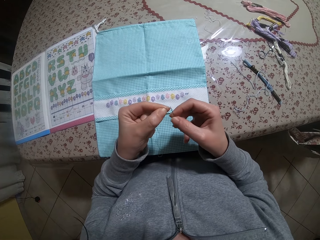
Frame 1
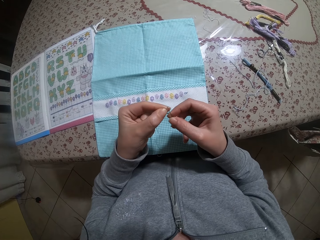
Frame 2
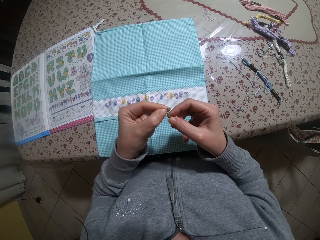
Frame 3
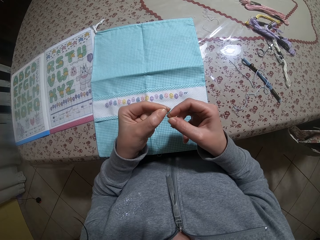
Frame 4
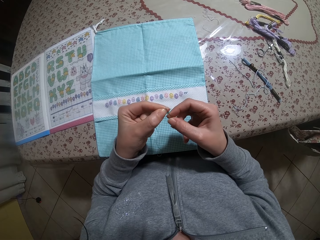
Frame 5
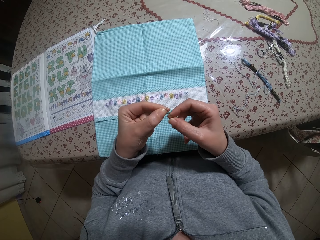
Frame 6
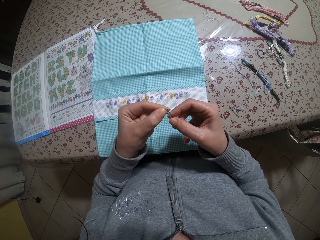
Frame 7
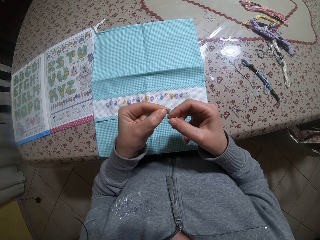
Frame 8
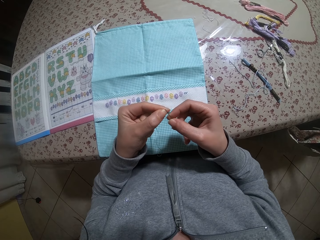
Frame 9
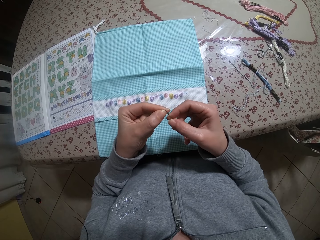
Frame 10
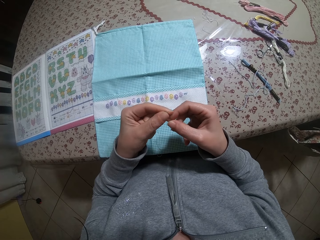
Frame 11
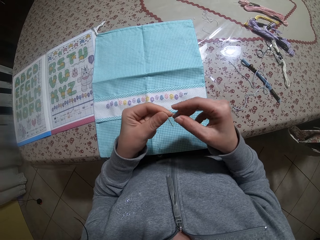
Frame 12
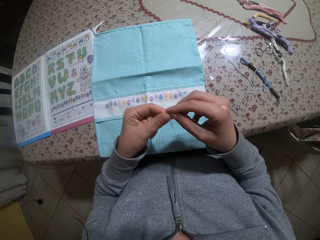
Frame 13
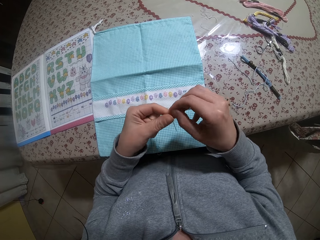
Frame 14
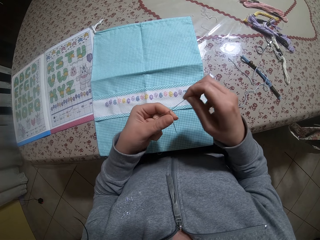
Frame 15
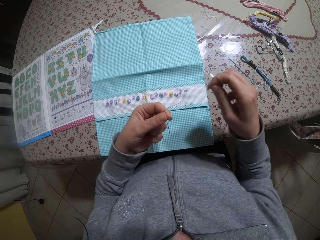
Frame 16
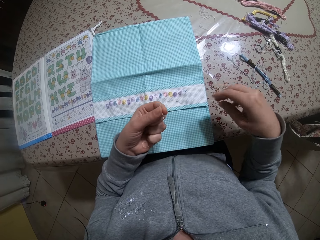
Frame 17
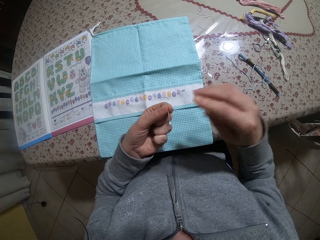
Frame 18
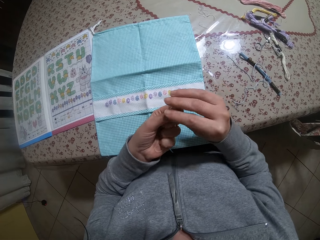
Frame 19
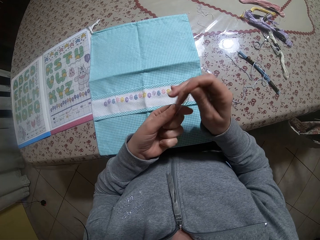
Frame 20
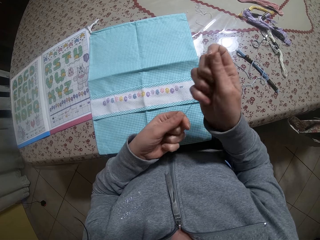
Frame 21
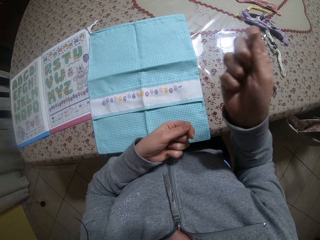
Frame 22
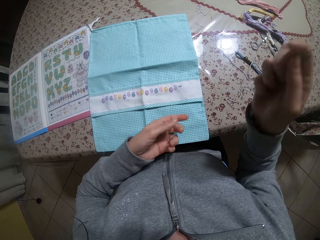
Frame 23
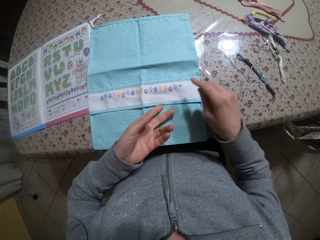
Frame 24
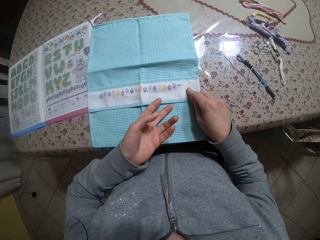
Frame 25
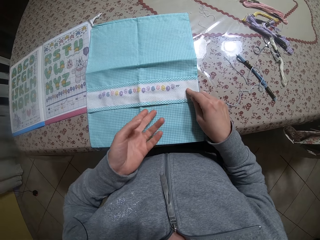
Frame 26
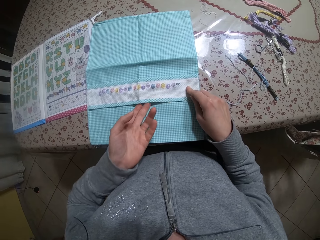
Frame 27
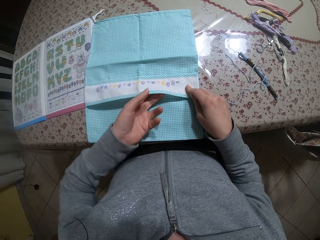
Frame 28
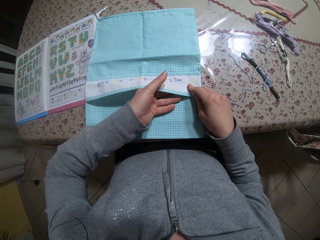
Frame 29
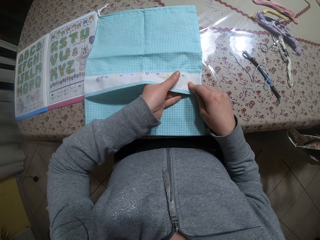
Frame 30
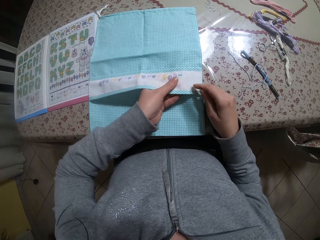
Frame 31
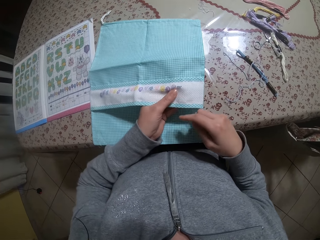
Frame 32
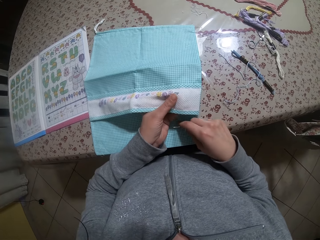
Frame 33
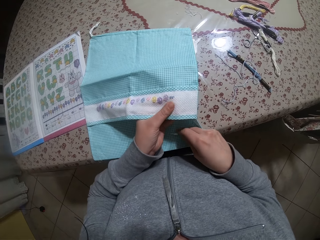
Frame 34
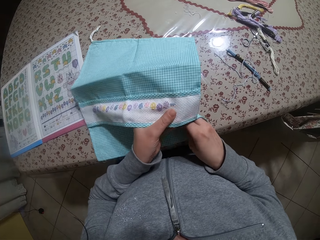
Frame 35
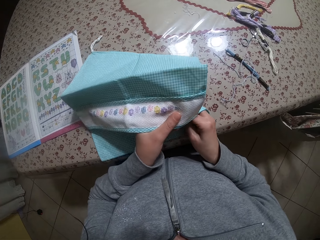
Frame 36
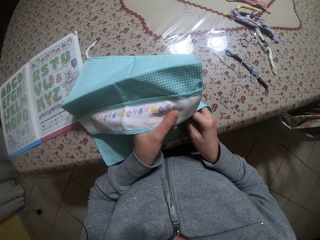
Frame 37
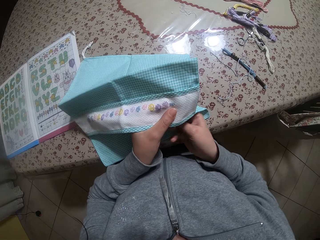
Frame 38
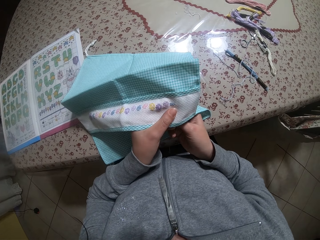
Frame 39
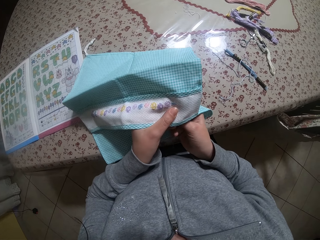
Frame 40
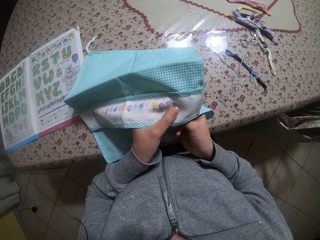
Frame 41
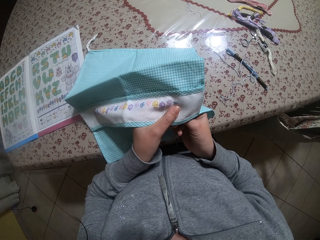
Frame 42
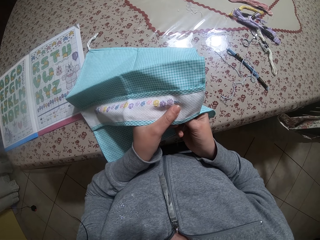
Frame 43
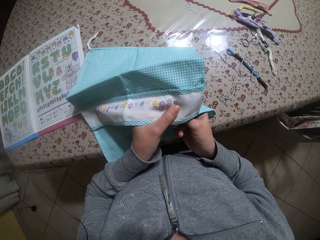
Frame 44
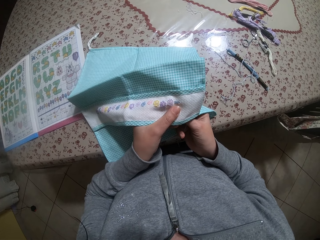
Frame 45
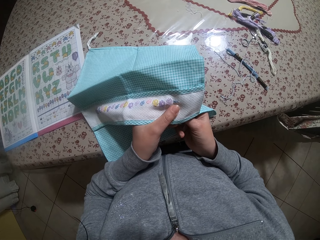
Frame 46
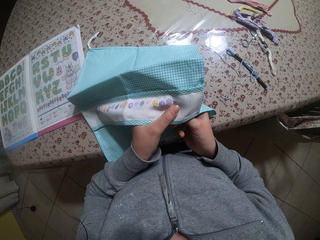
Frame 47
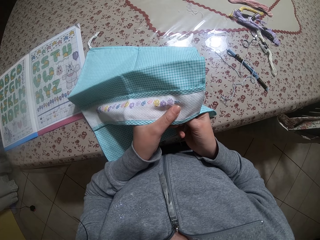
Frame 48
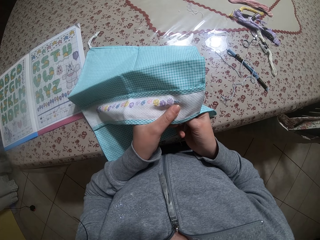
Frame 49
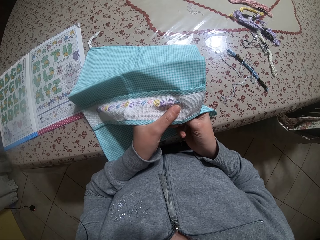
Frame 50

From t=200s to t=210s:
The camera wearer puts one end of the piece of thread through the needle with both hands. They straighten the thread. They hold the napkin with both hands. They touch a piece of cloth.

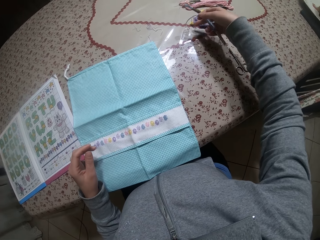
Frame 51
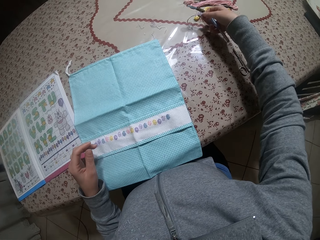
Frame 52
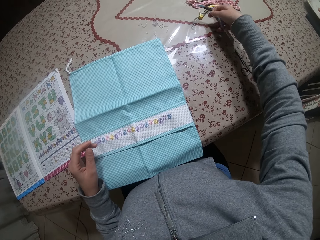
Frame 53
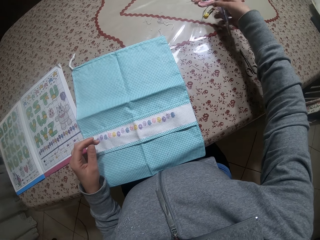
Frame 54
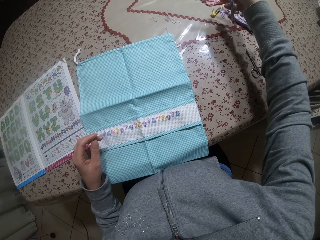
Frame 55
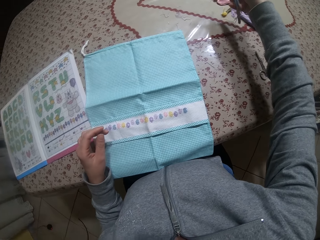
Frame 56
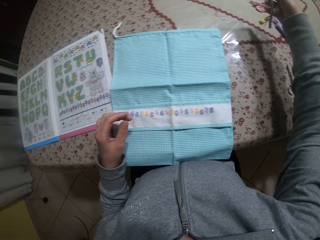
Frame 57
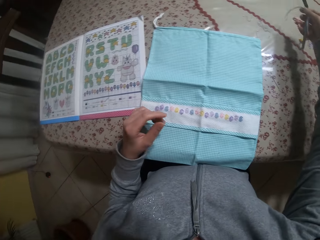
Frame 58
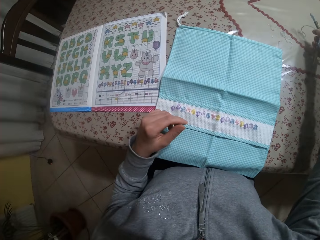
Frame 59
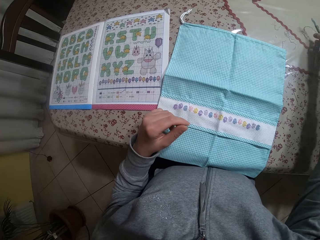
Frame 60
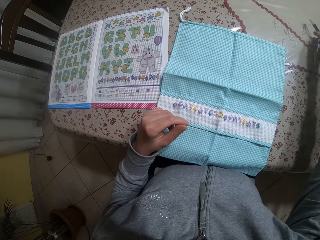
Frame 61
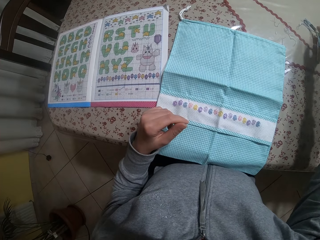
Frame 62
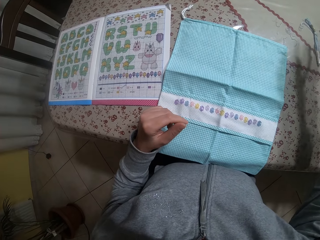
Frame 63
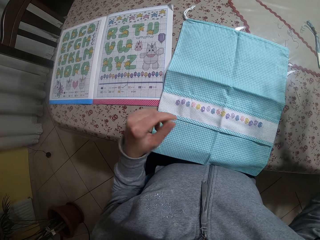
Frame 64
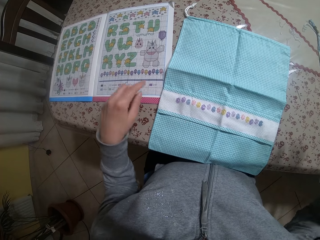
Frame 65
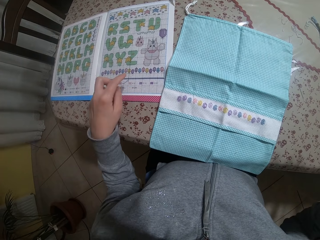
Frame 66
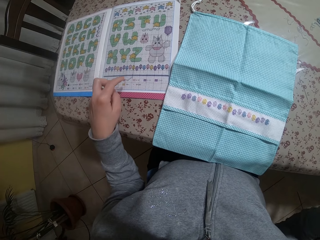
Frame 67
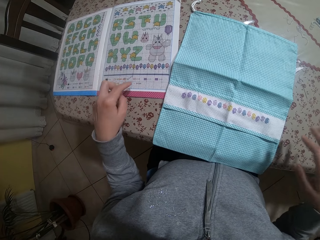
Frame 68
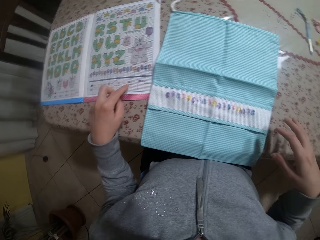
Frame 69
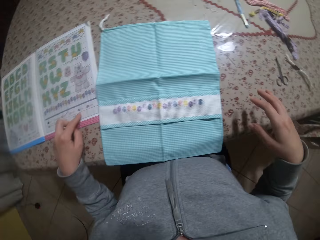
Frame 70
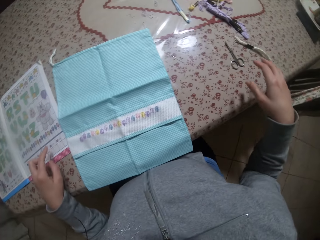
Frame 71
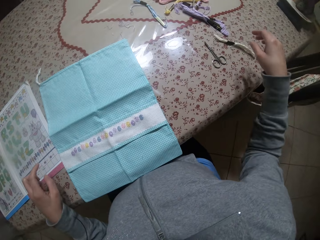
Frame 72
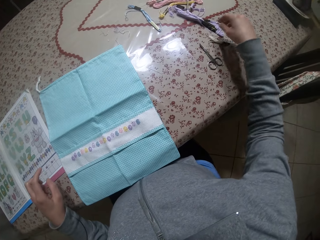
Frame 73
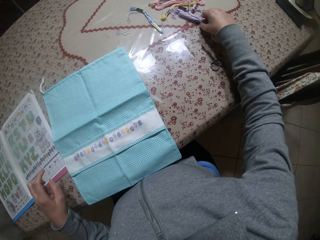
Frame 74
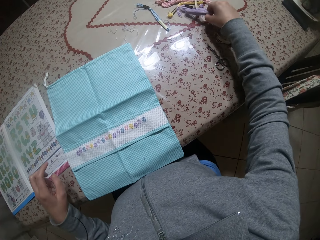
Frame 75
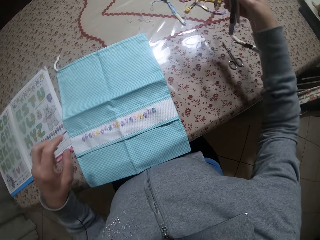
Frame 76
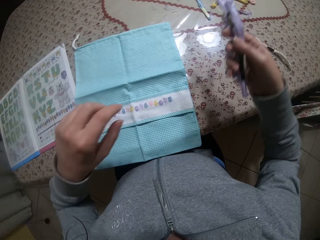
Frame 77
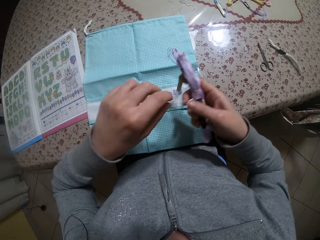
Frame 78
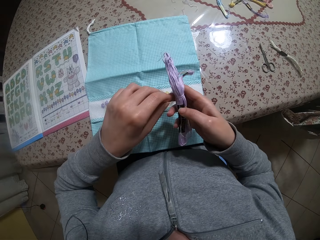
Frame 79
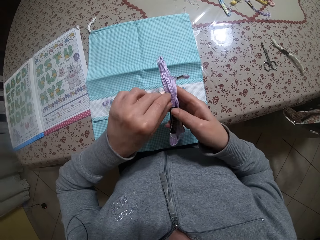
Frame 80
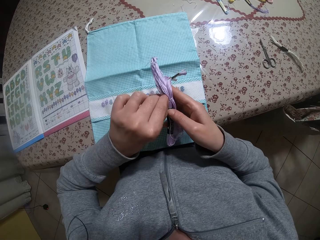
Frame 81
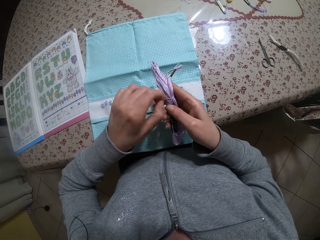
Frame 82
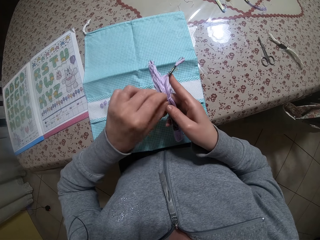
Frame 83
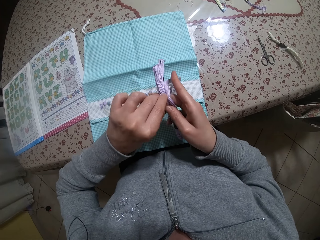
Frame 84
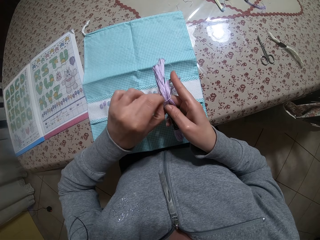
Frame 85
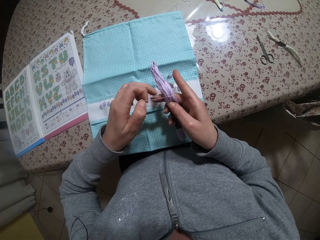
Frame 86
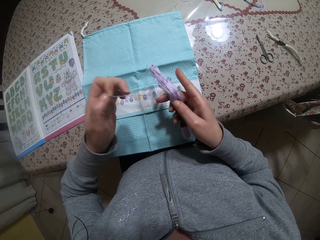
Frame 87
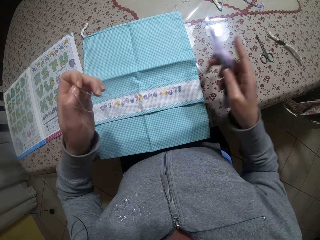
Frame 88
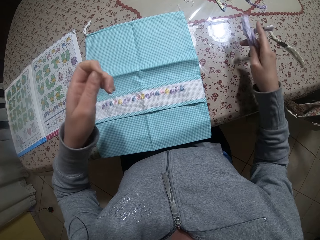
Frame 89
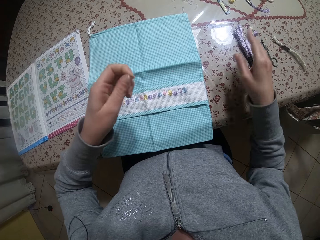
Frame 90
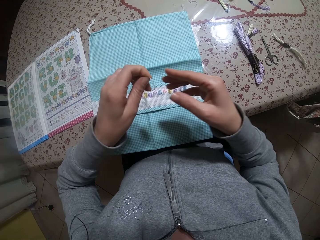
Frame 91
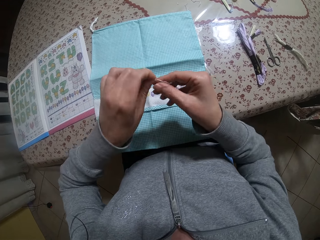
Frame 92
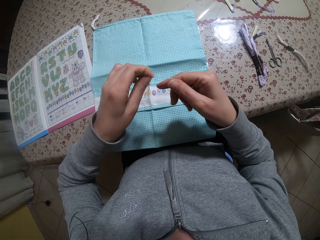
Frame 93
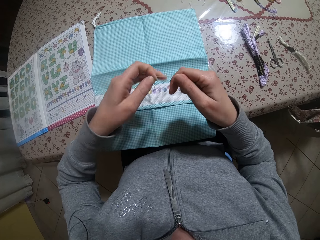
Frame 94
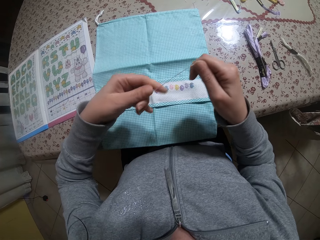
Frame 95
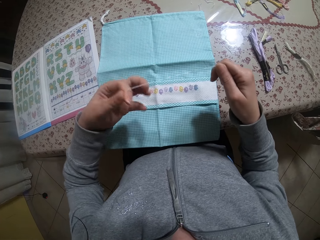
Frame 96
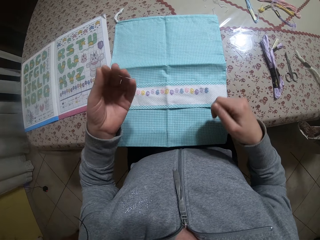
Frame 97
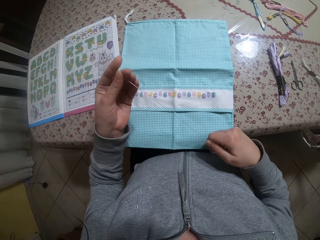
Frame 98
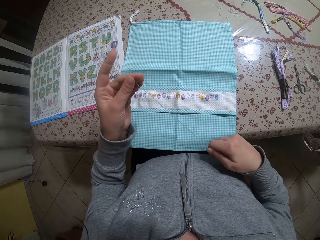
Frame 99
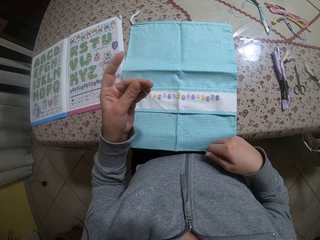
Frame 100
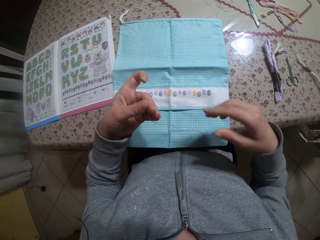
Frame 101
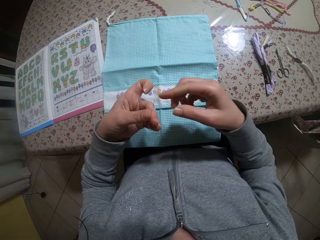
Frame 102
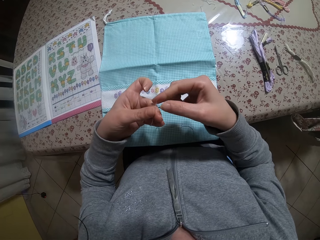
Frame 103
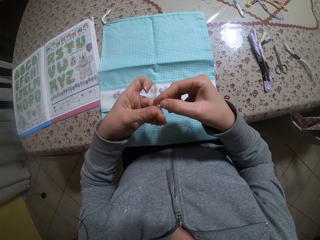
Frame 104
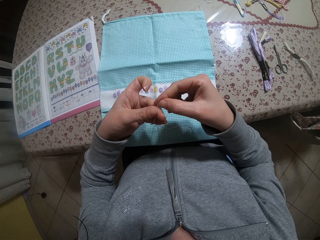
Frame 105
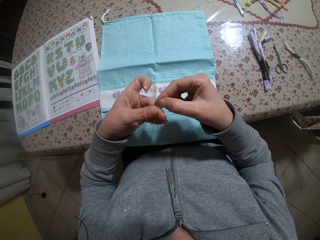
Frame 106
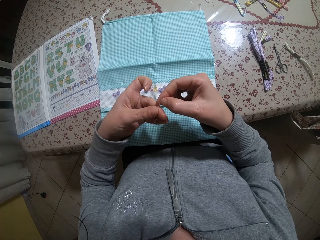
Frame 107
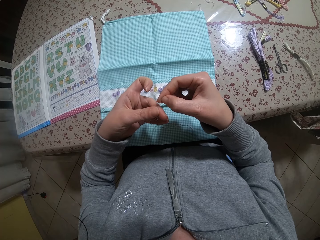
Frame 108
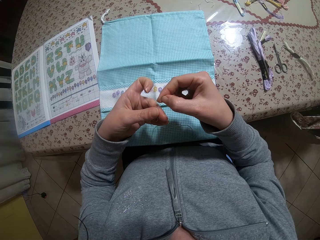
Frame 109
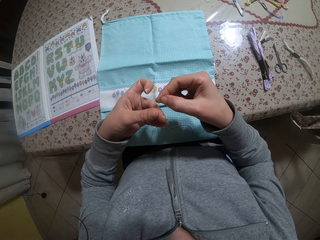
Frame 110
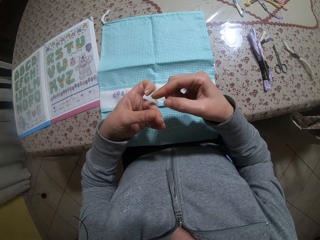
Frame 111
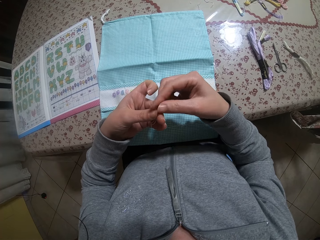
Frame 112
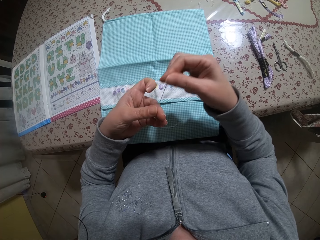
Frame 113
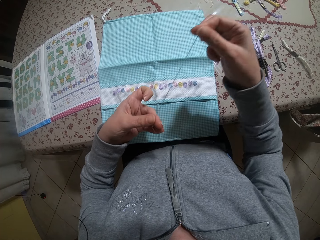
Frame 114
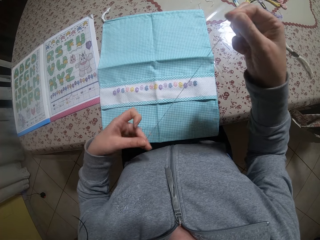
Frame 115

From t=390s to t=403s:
The camera wearer moves some cloths and threads on a table with her right hand. She drops the roll of thread on the table with her right hand. She picks up the roll of thread from the table with her right hand. She unties the roll of thread in her right hand with her left hand. She drops the roll of thread on the table with her right hand. She holds a piece of thread in both hands.
